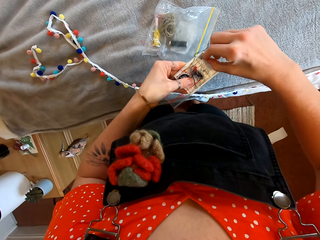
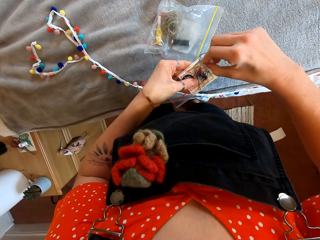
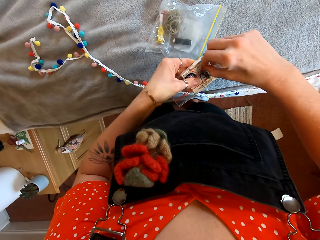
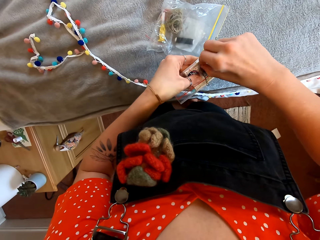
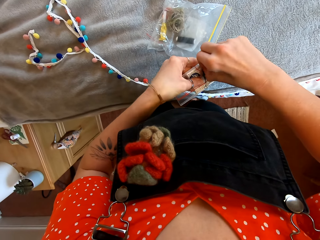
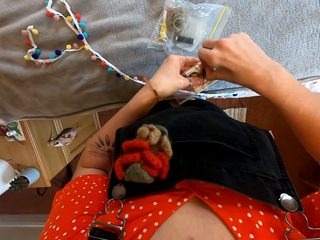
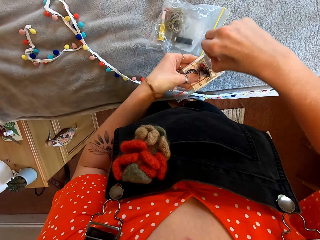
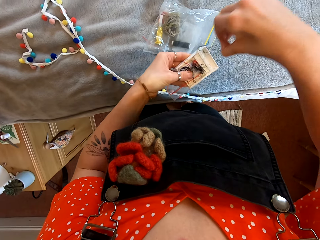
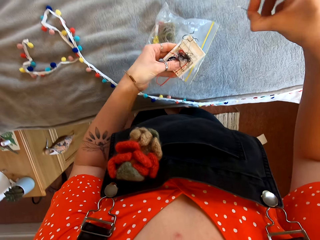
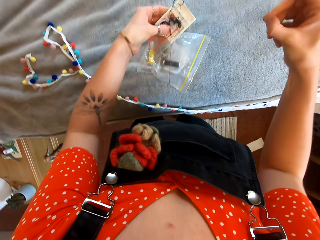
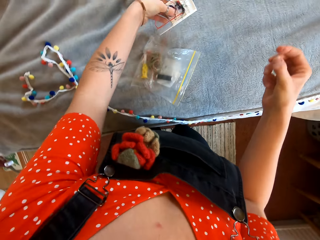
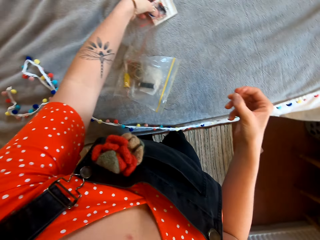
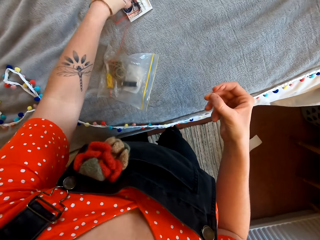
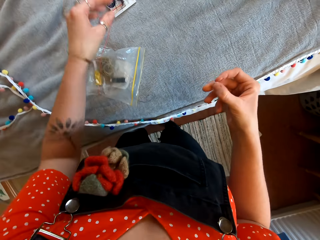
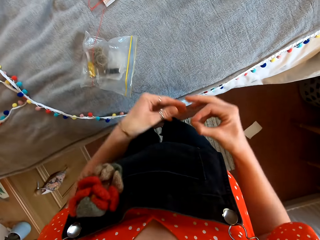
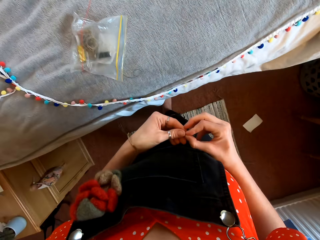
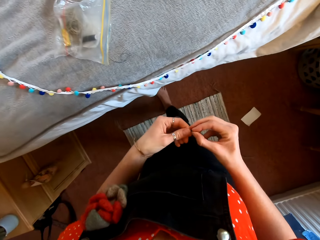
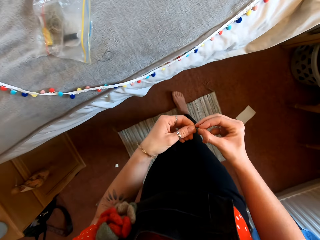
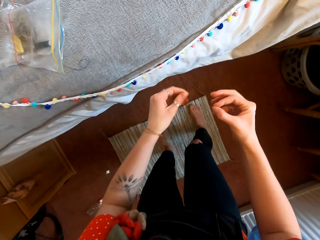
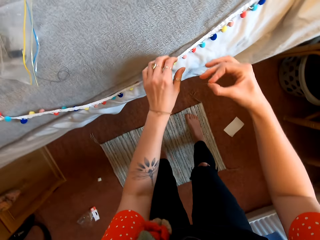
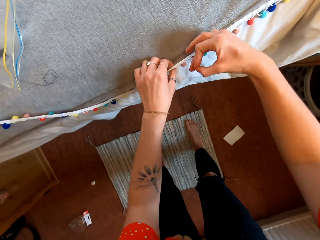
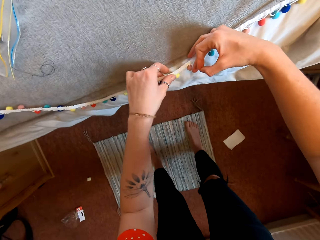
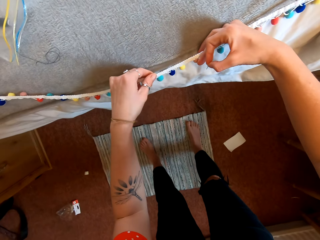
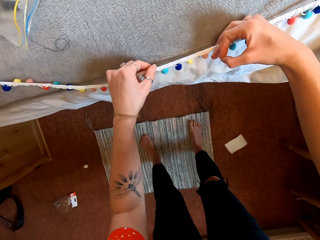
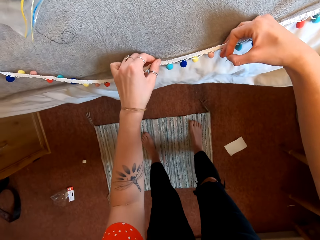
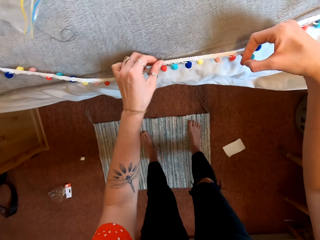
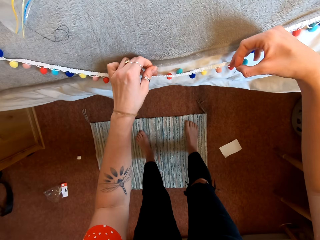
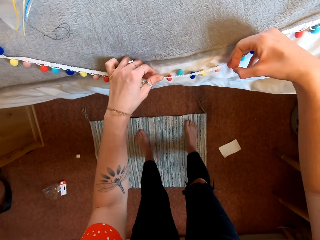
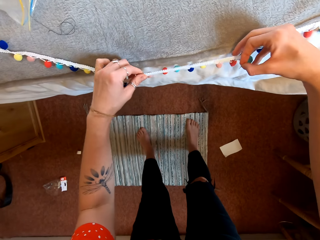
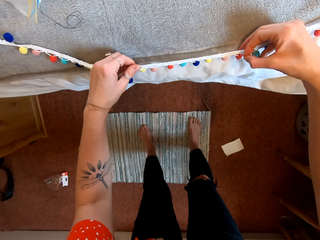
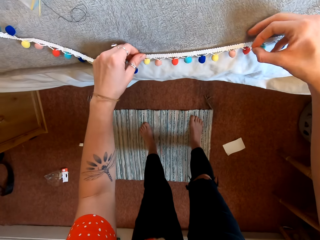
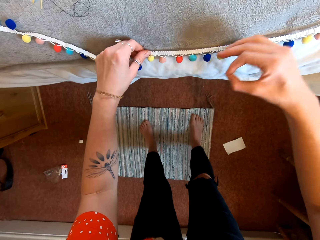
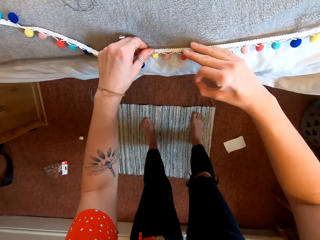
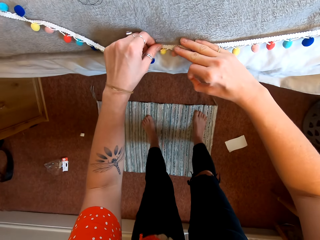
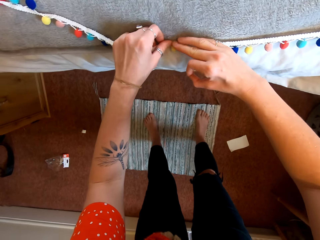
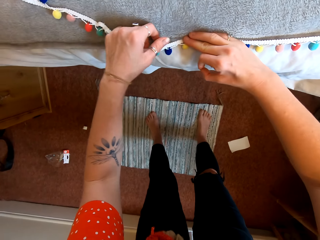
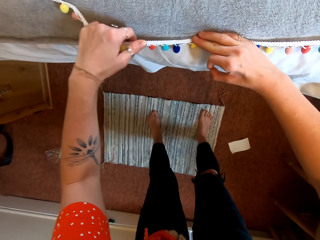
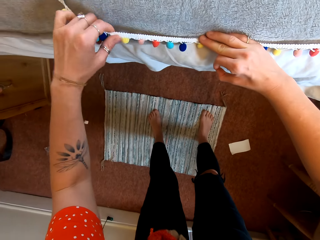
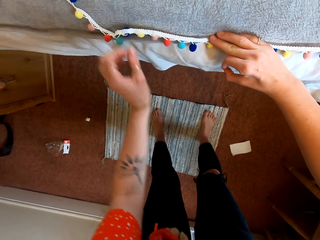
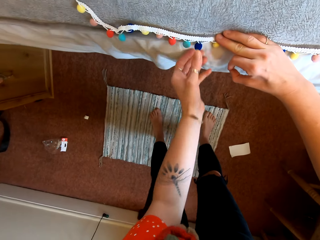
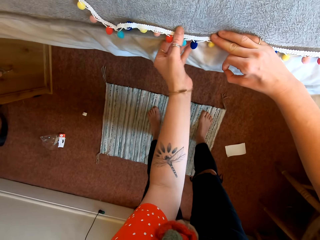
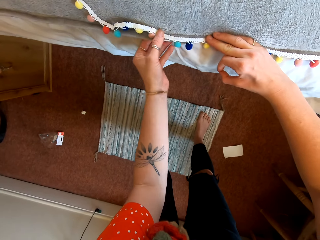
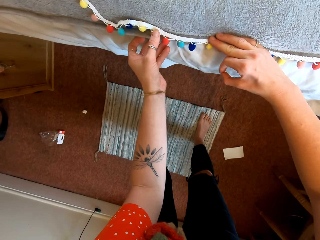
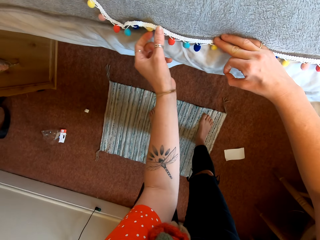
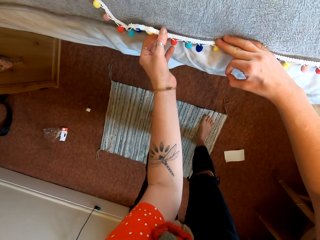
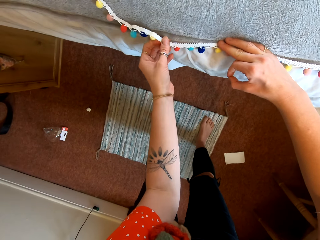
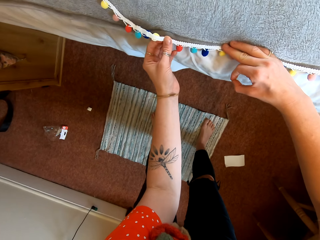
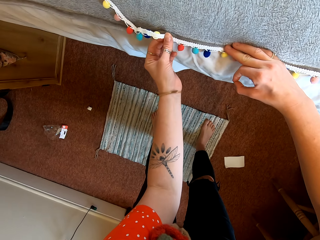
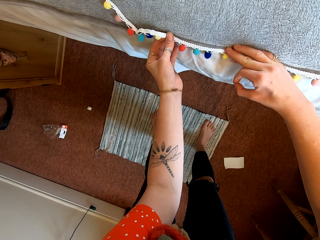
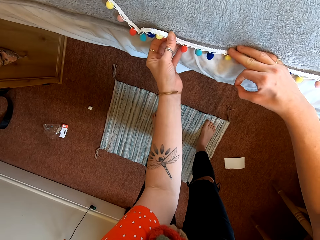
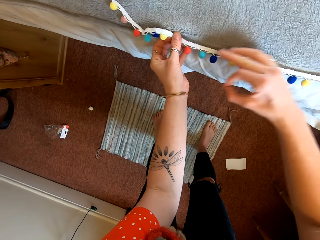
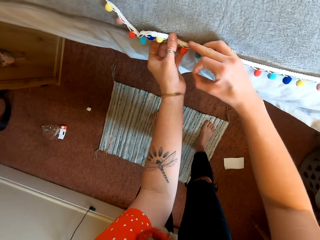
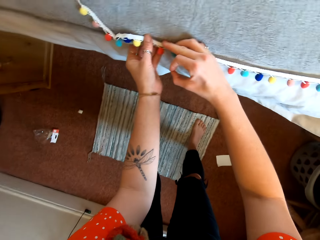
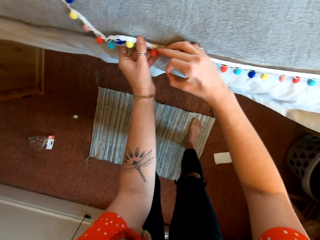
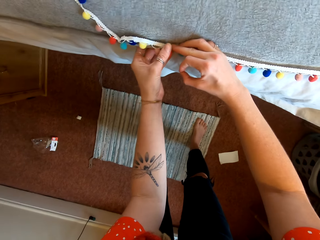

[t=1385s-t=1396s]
The camera wearer opens something. They pick a needle from something. They align the edge of the bedsheet.

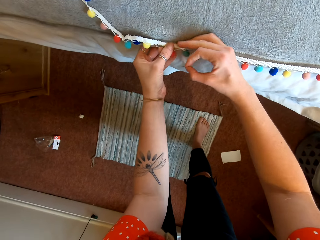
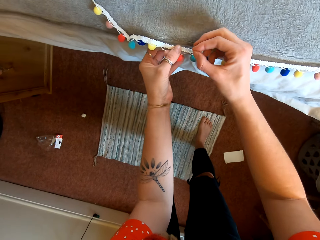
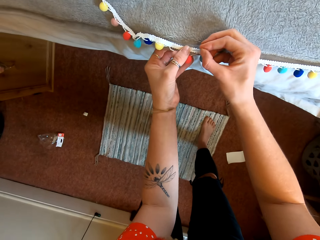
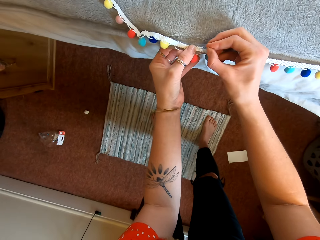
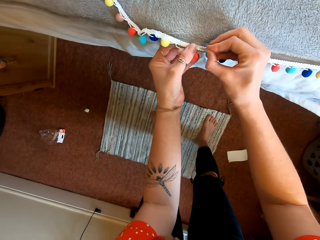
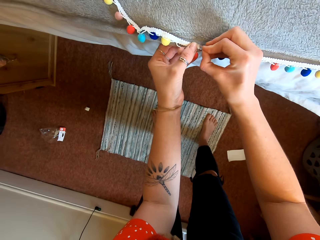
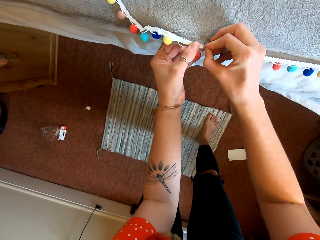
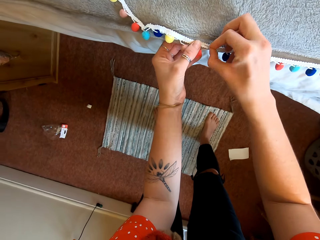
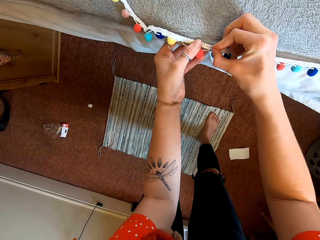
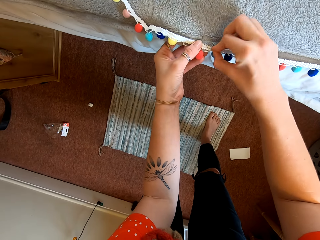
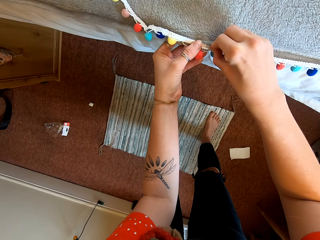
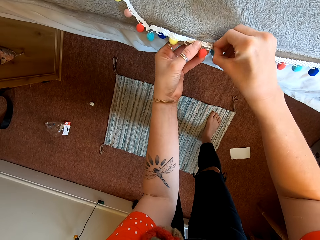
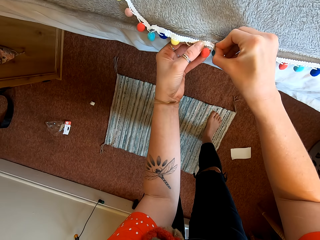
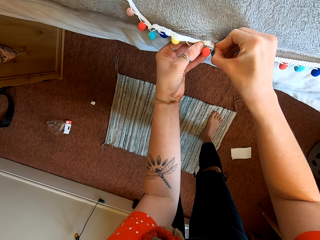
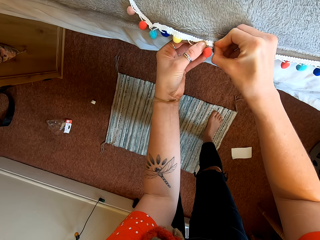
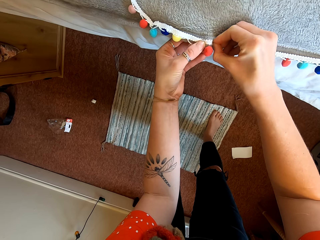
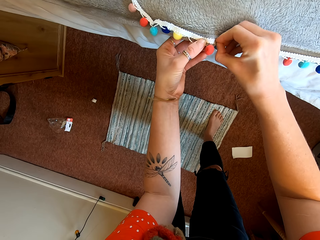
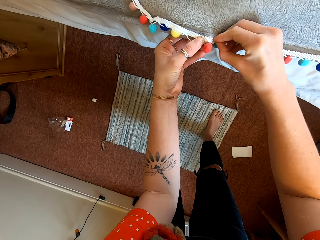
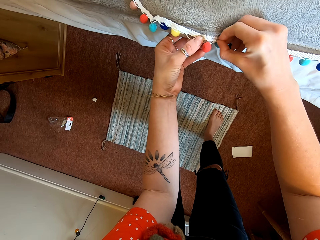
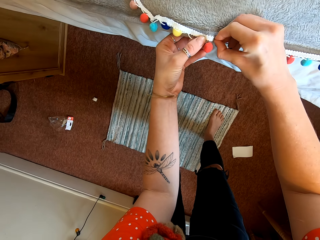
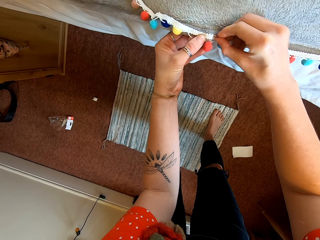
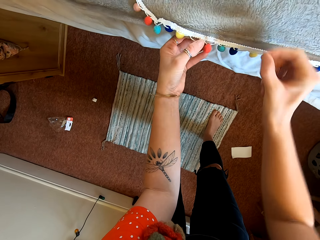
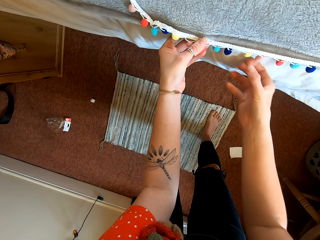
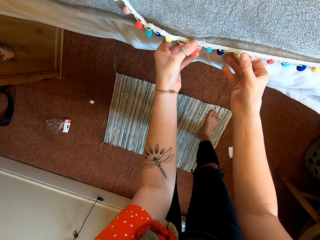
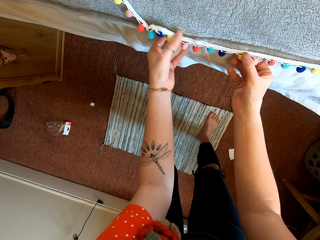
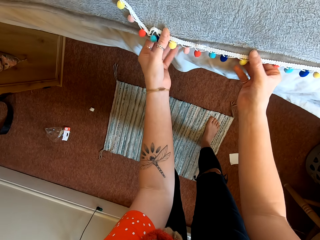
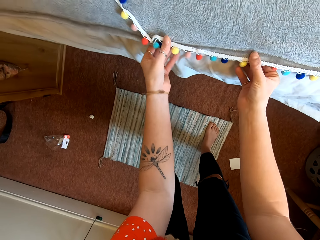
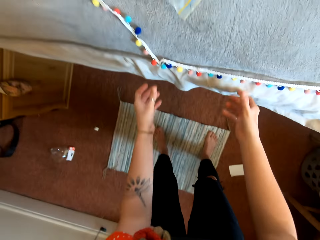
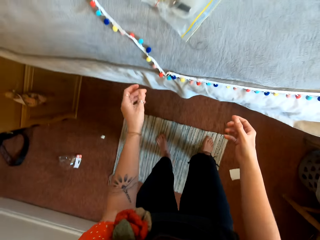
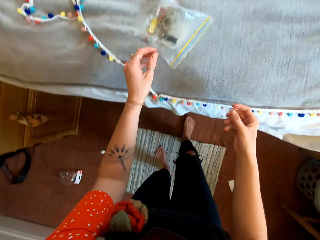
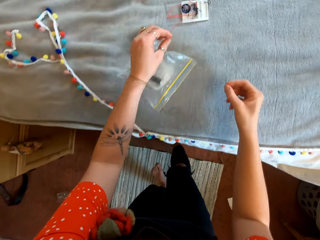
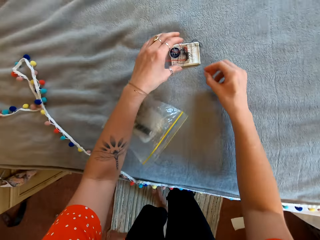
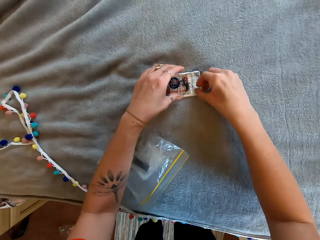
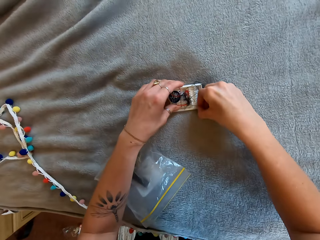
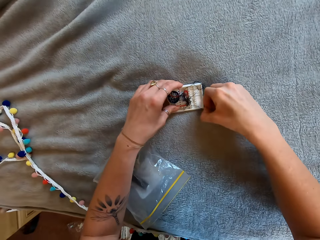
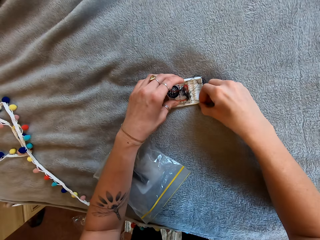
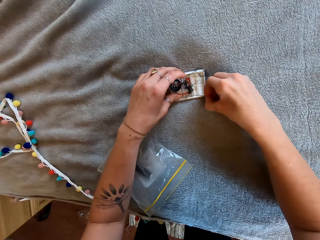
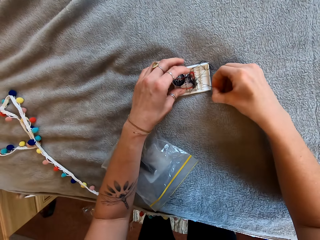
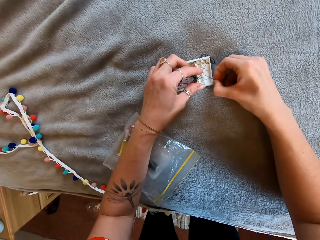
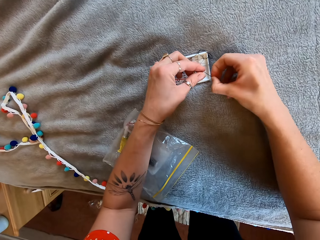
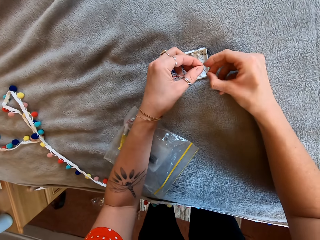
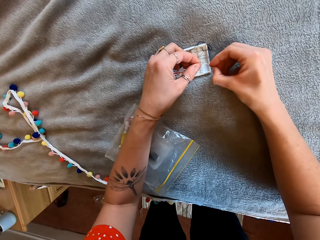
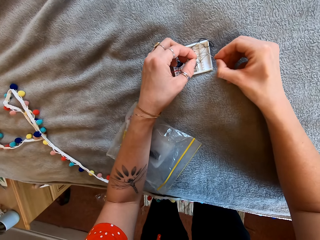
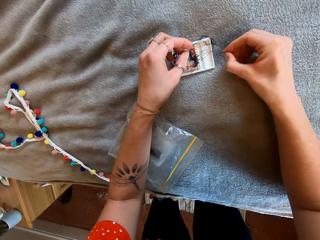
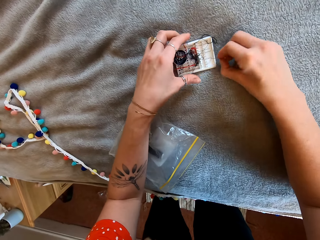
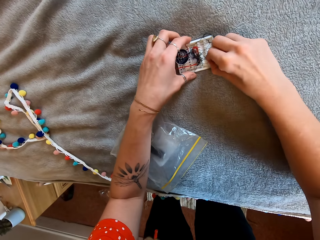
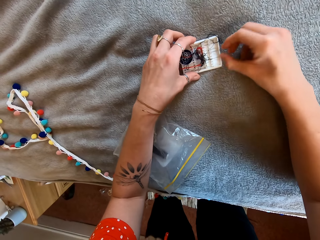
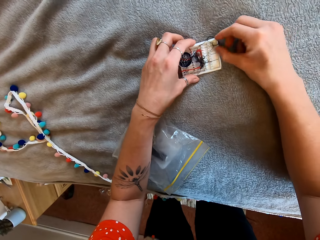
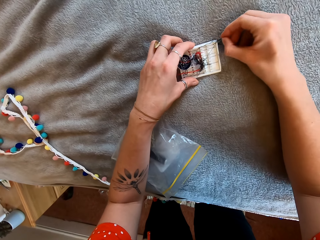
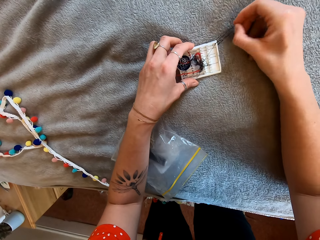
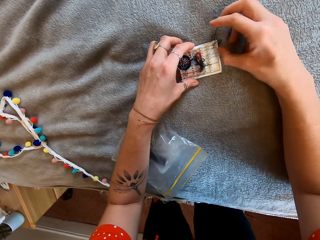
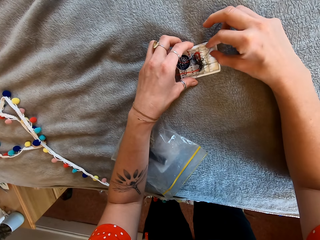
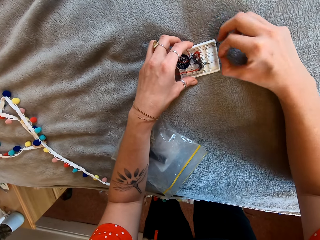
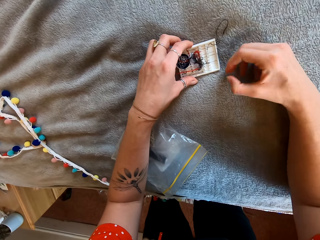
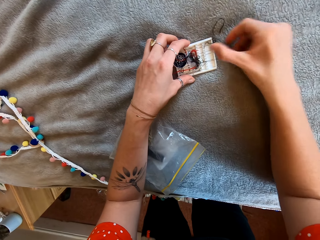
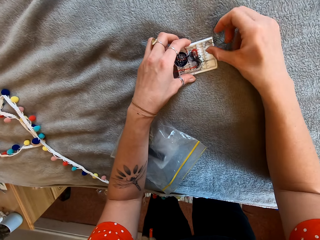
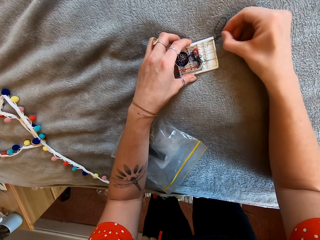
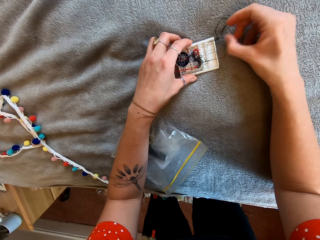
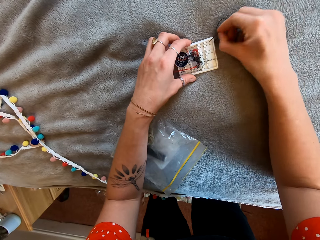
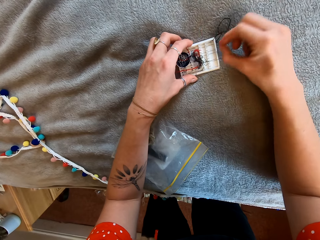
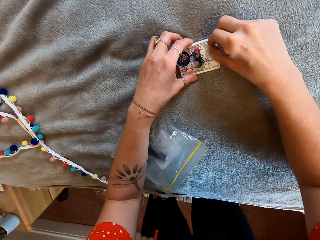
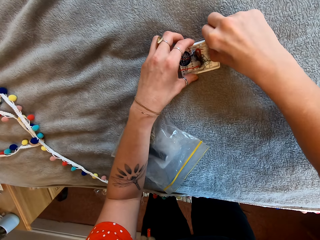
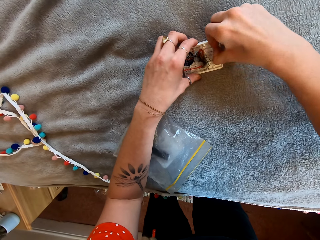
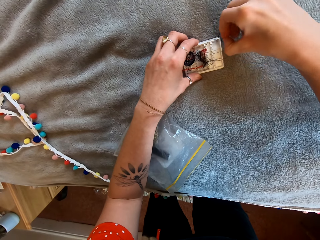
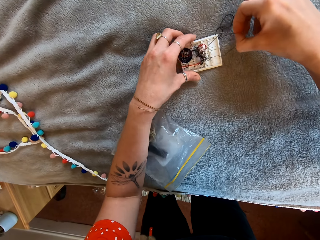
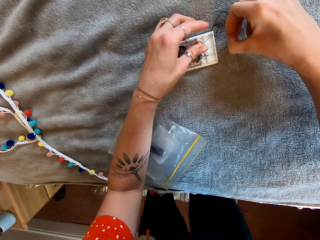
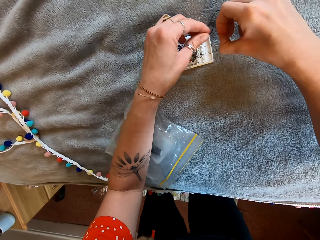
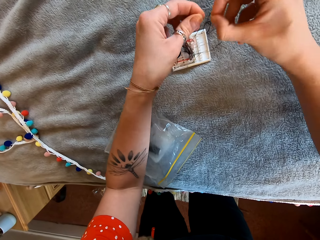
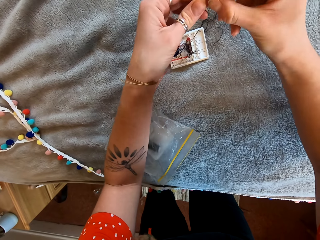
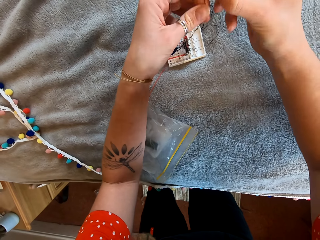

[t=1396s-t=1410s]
The camera wearer puts the needle on the bedsheet. They pick another needle. They pull a thread.
